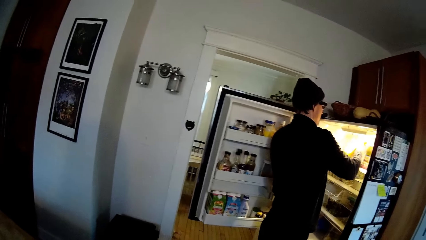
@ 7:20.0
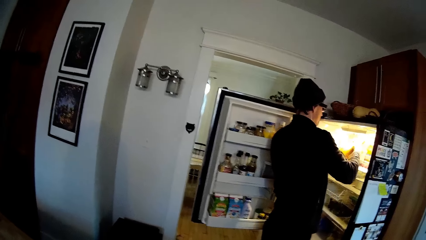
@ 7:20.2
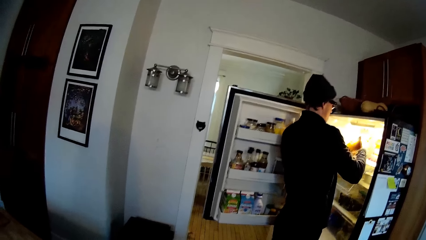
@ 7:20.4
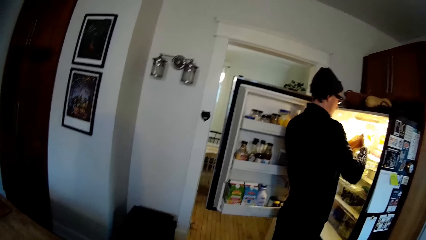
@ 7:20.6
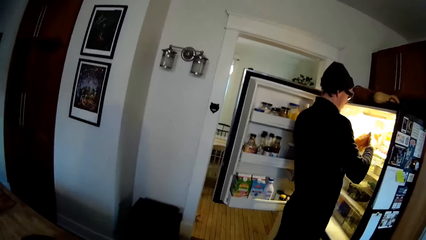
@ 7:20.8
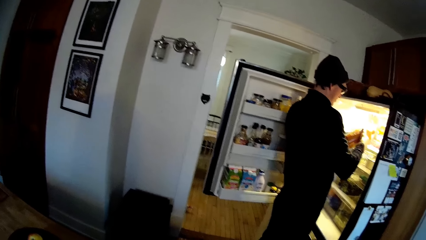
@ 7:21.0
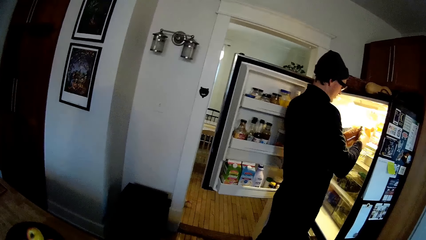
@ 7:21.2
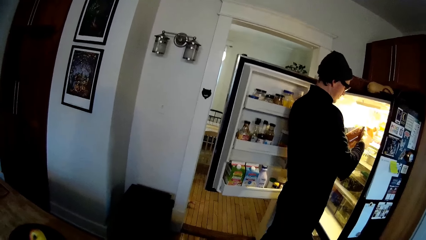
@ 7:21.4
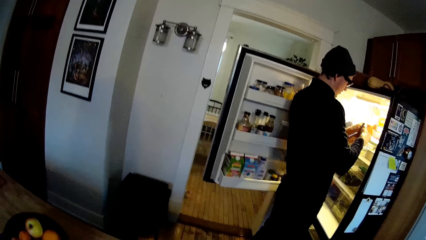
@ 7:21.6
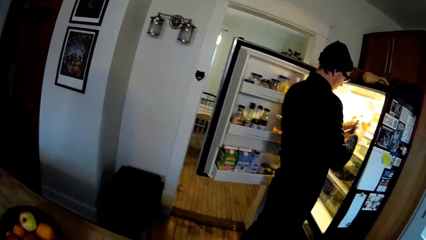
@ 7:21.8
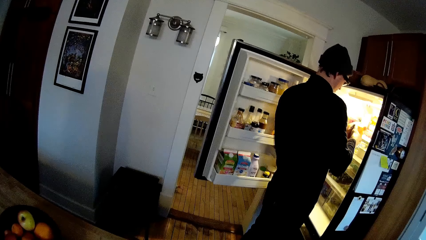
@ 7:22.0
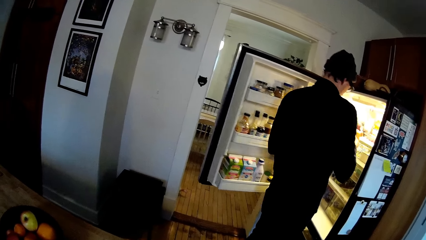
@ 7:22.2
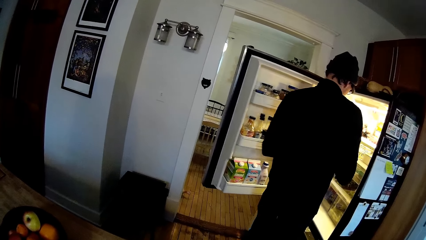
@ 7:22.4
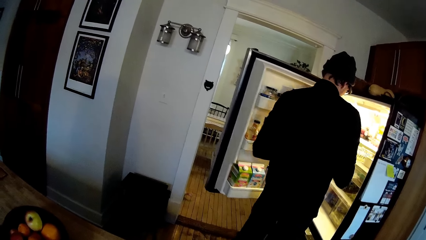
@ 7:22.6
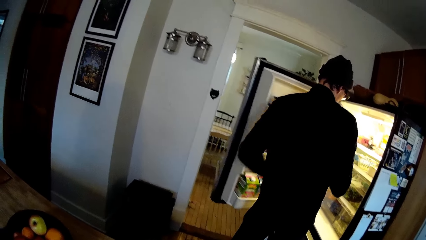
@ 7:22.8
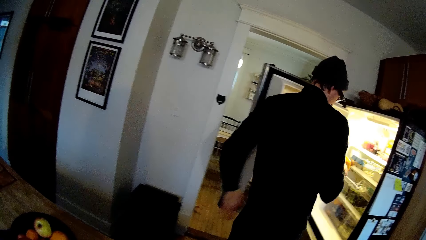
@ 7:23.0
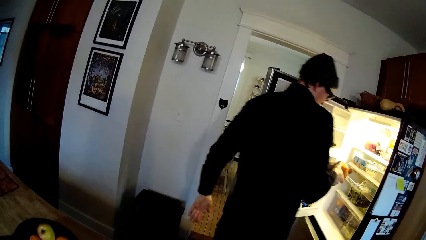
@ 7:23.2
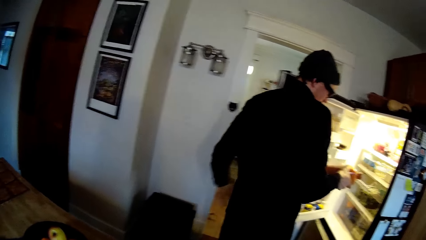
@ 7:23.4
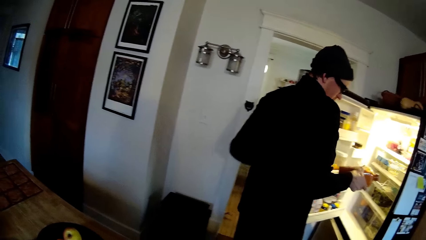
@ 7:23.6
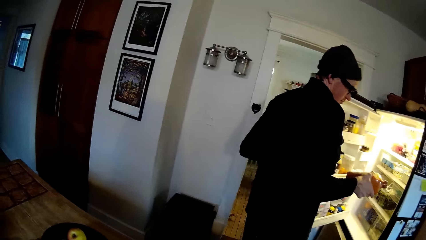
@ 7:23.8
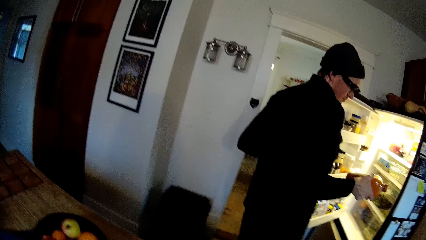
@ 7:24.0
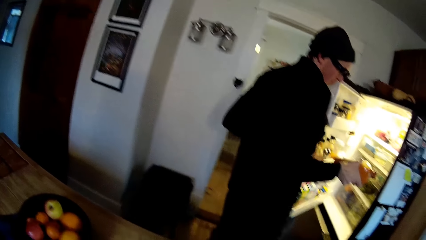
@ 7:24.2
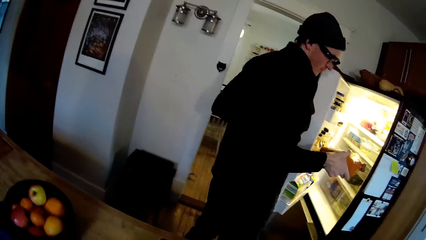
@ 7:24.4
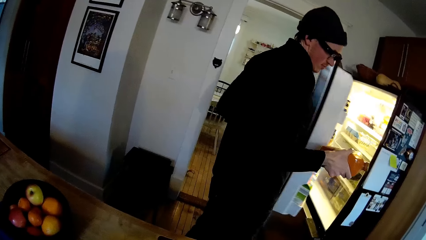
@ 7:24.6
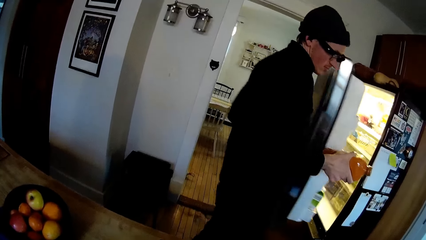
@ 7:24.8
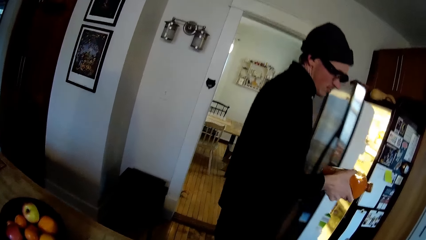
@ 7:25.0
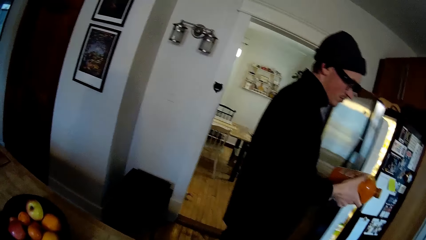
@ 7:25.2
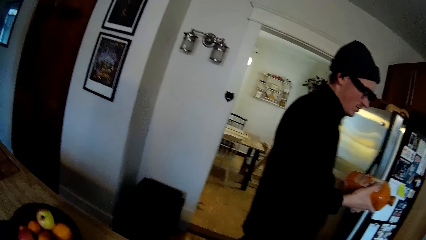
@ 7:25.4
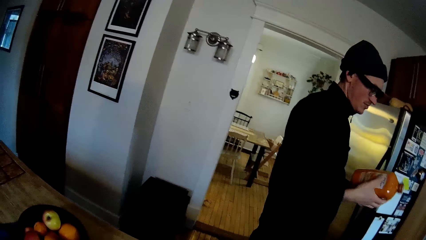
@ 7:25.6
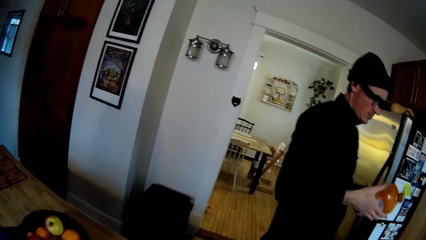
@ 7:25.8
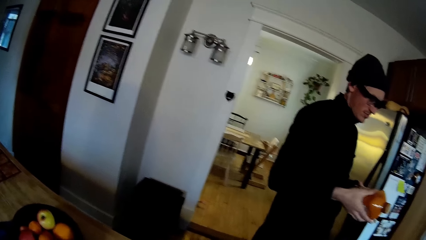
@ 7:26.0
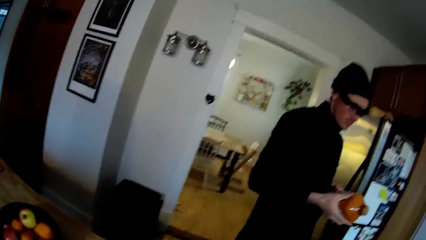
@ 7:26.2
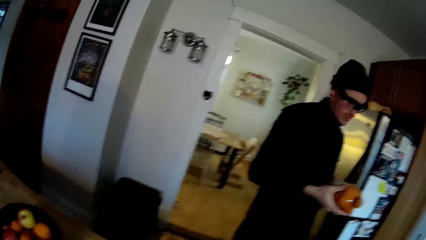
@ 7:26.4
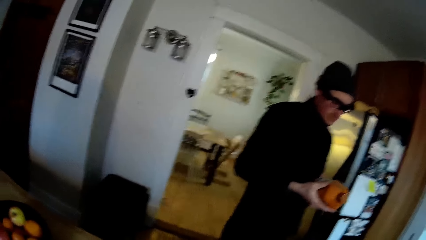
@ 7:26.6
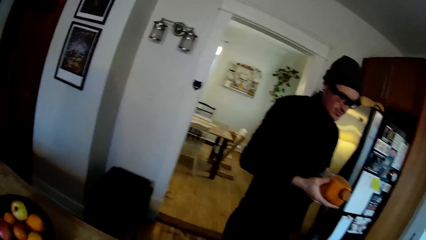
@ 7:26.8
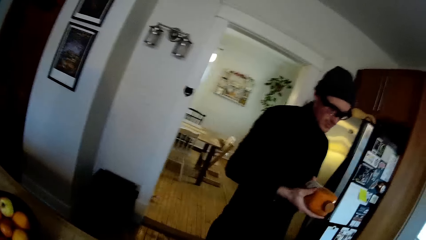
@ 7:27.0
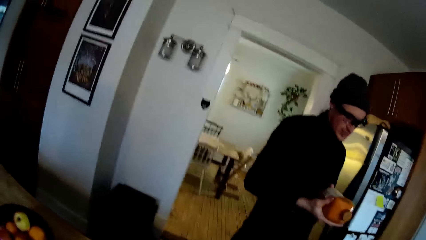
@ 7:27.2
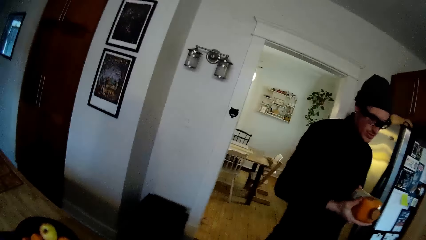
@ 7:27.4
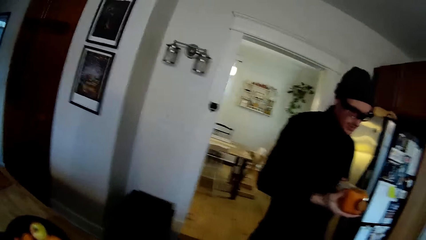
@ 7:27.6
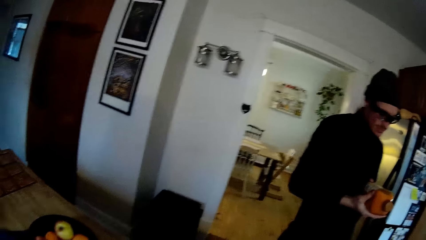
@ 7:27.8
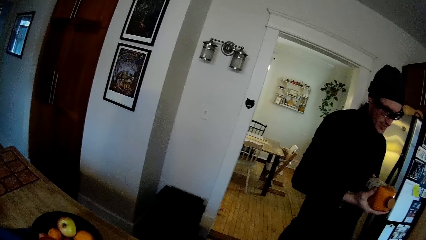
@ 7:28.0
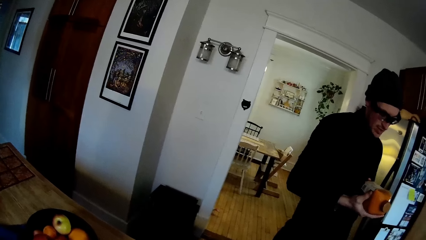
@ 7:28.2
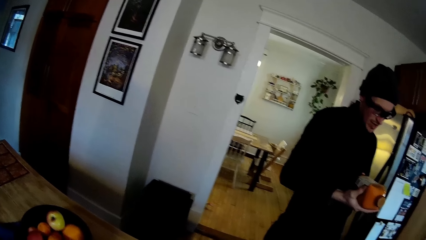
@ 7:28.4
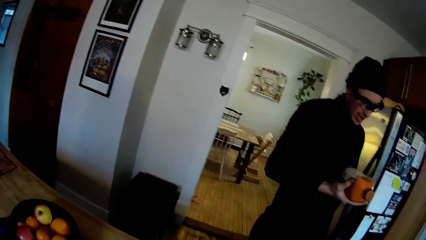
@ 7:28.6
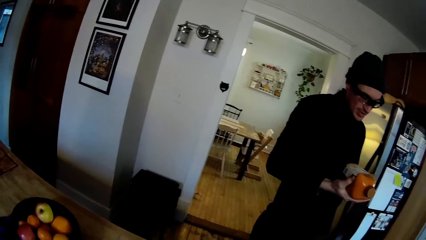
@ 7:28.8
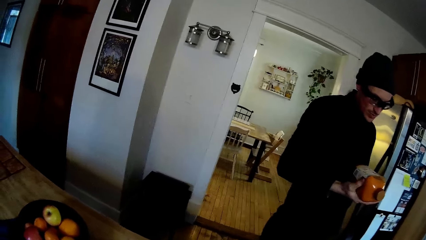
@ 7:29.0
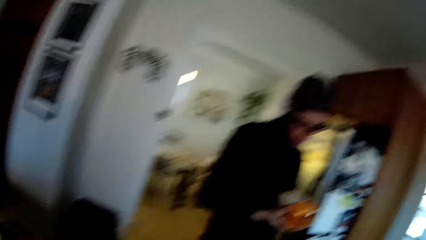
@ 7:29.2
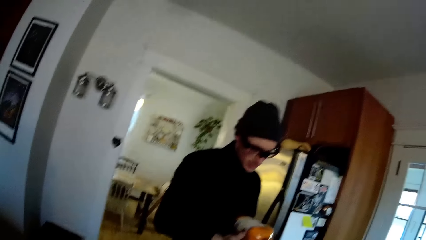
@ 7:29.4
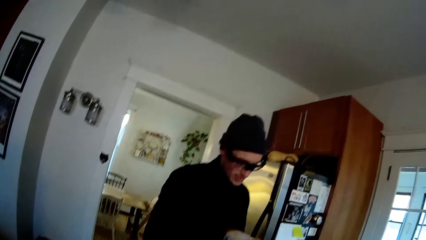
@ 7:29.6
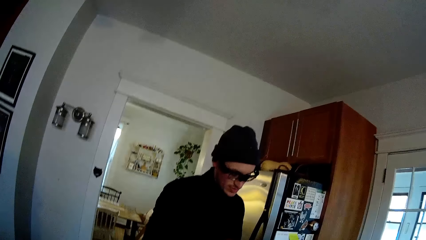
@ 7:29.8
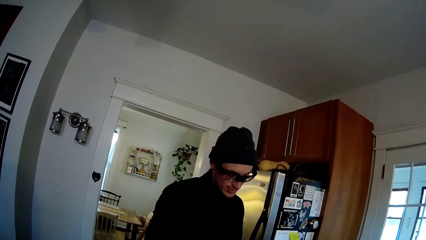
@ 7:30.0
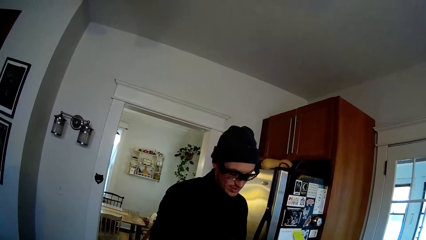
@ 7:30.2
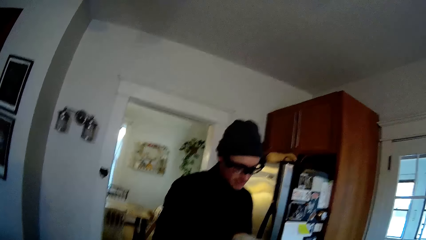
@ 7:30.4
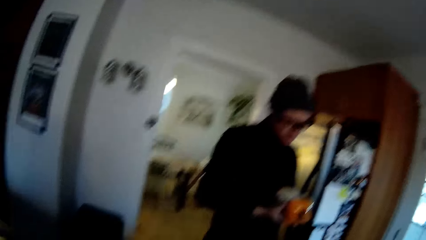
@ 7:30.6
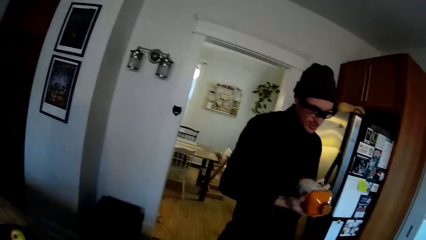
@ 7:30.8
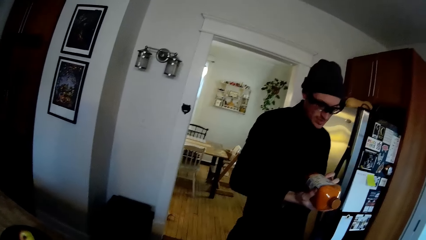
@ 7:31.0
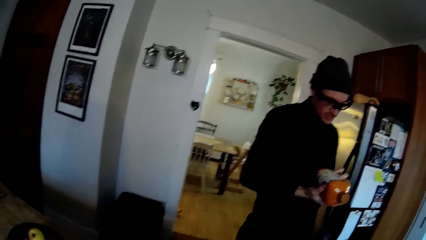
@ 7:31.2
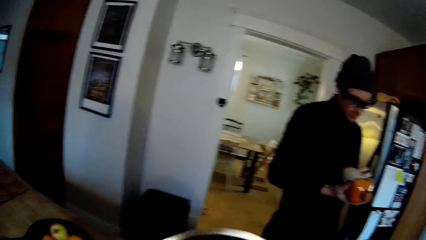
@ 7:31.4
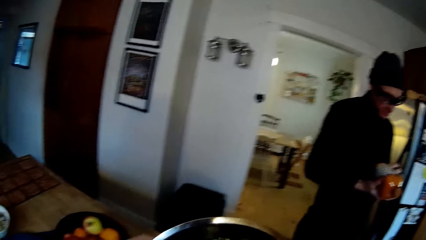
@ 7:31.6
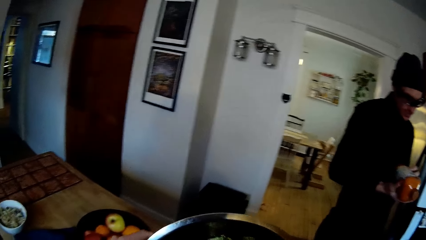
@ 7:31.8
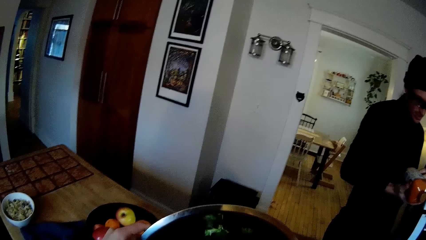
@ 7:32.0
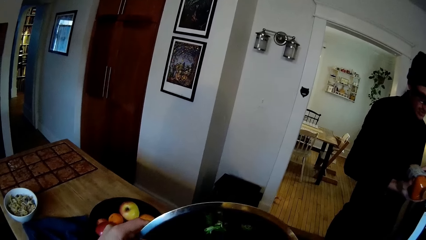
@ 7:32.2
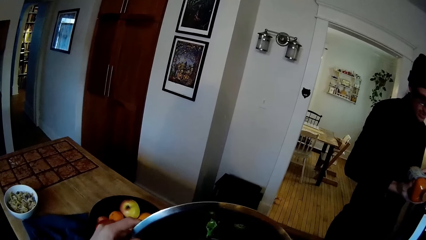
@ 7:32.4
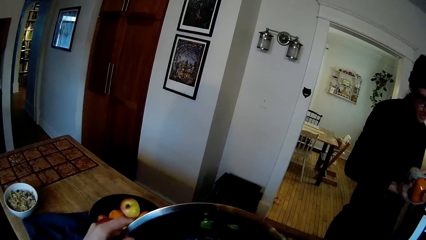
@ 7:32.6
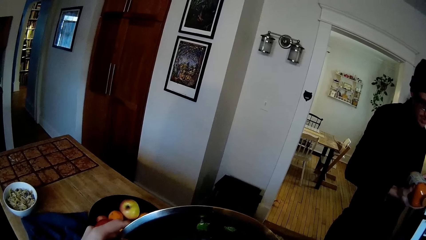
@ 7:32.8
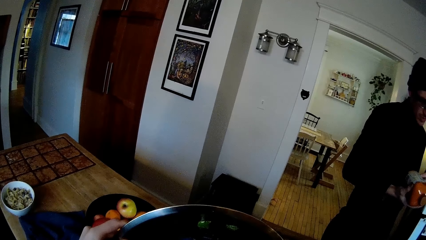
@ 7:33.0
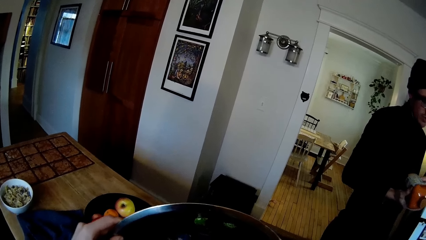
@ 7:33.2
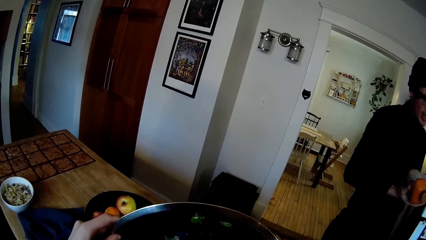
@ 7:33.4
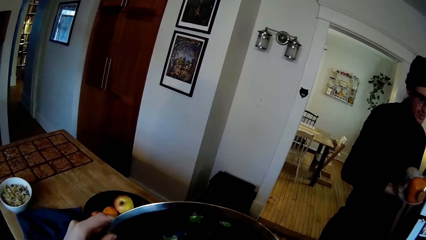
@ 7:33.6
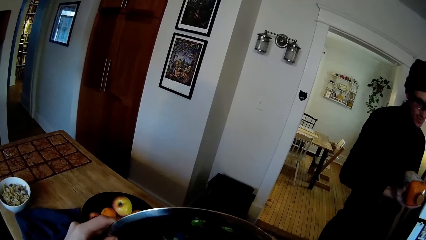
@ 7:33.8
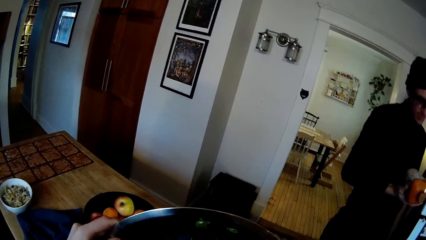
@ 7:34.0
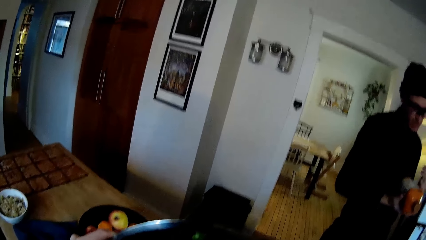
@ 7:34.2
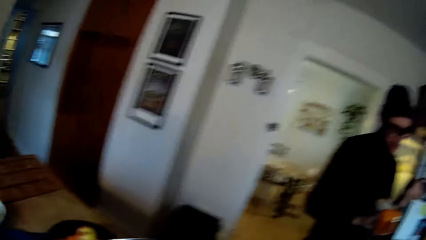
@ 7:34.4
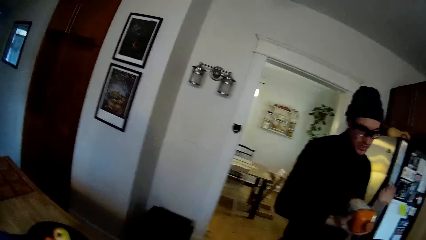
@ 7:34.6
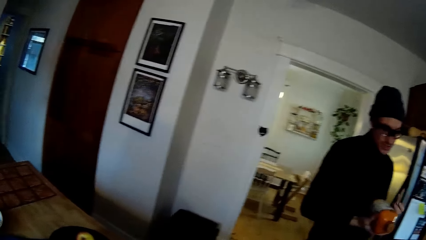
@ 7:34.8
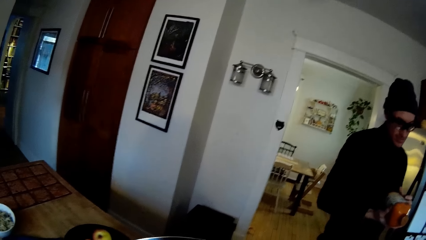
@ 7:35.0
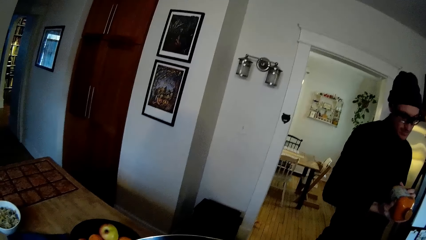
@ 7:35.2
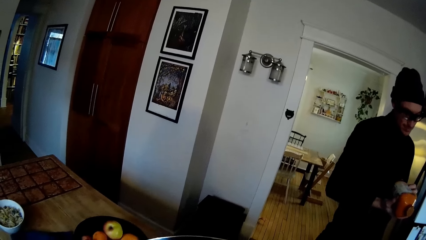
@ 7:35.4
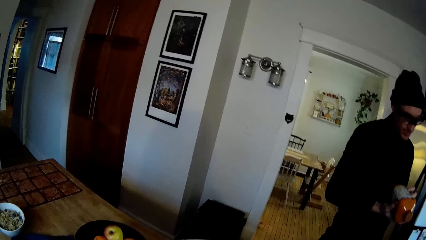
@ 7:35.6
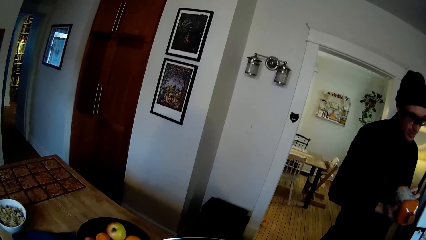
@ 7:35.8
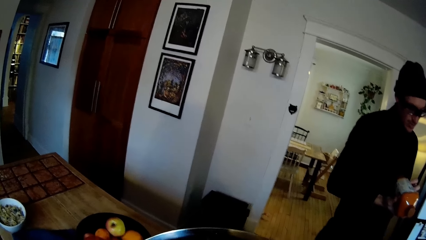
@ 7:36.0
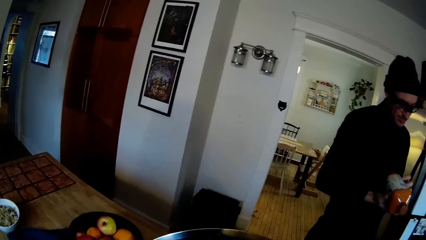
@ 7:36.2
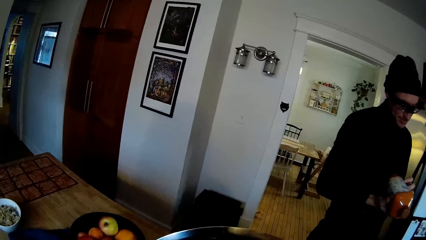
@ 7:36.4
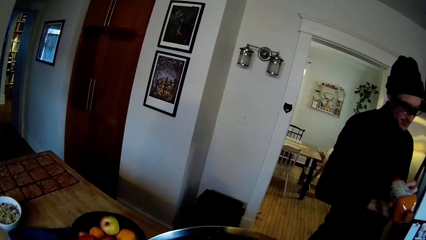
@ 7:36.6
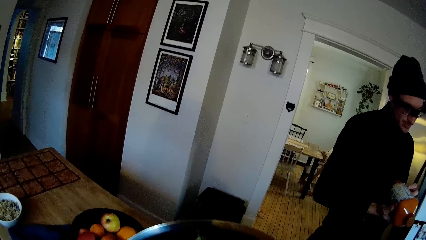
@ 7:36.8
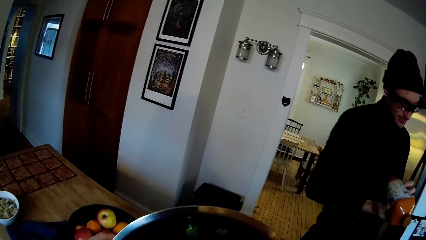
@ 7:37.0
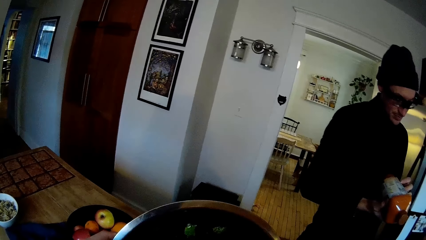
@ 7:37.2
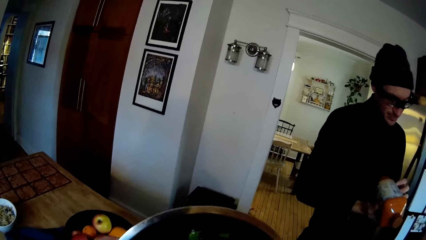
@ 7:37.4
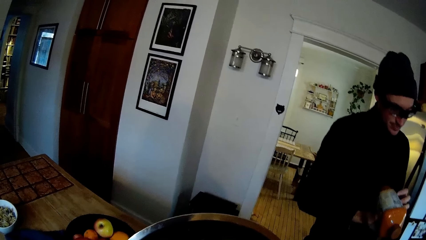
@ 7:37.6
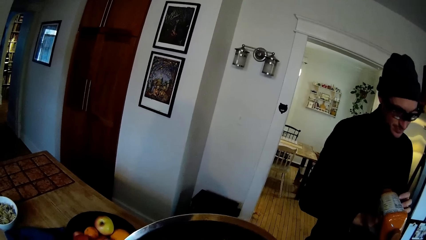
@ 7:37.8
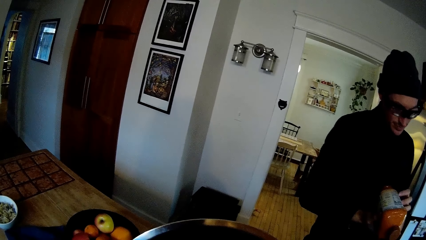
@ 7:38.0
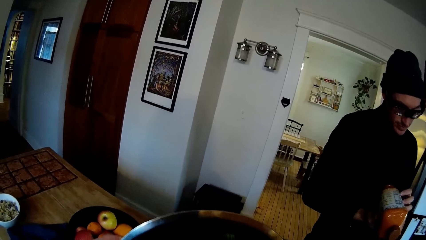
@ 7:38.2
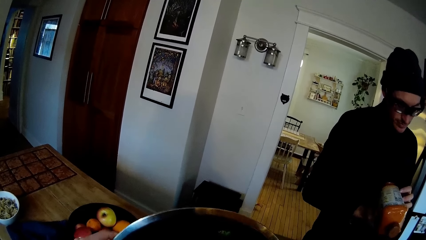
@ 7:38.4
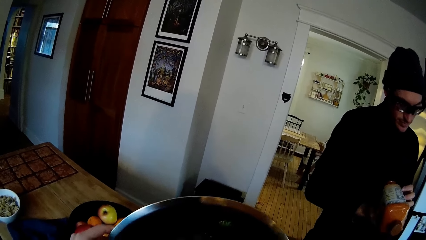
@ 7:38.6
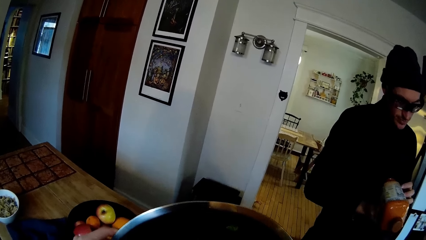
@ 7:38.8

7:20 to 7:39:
The man closes the fridge with his left hand. The camera wearer converses with the man. The man tilts the juice with his hand. He converses with the camera wearer. The camera wearer scrapes vegetables from the metal bowl with her right hand onto a bowl. She lifts a tray with her hand. She does something. She converses with the man.
